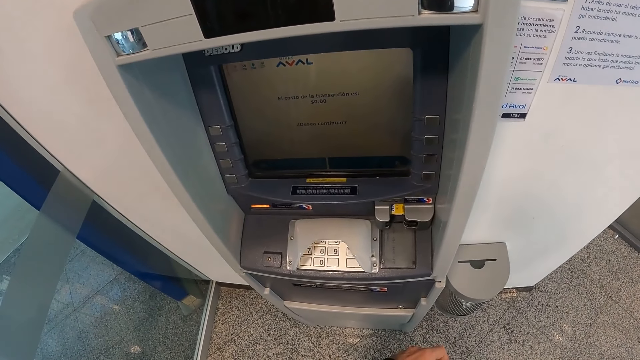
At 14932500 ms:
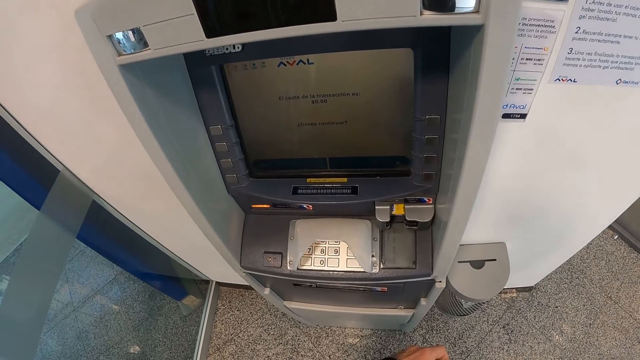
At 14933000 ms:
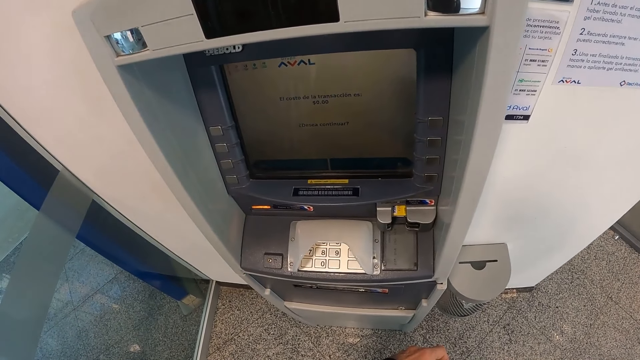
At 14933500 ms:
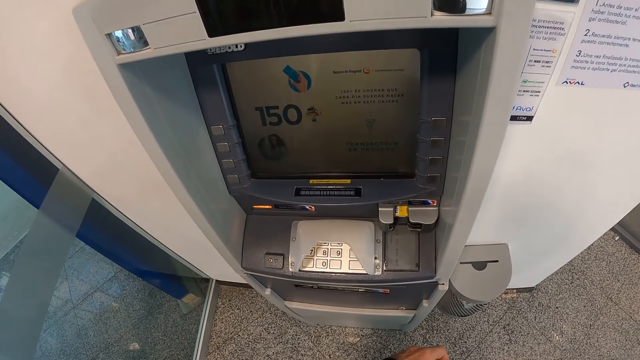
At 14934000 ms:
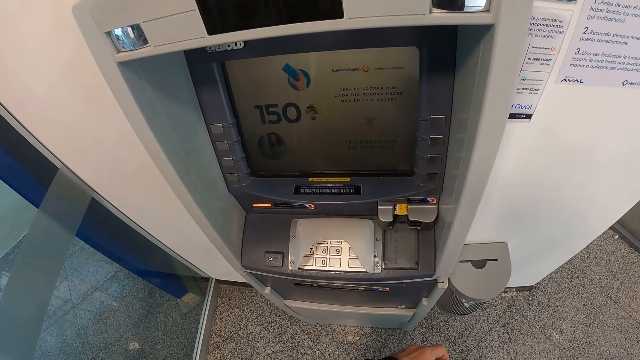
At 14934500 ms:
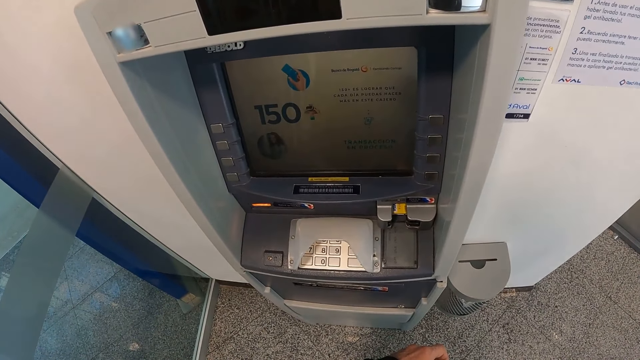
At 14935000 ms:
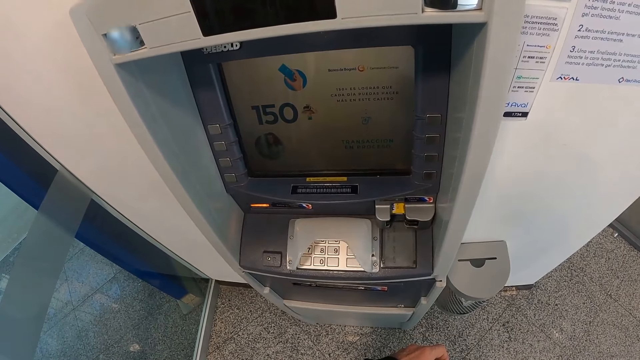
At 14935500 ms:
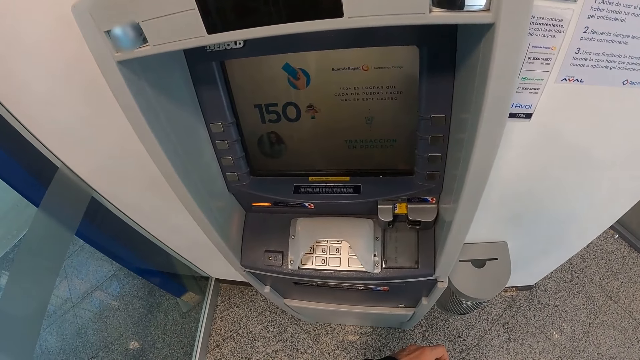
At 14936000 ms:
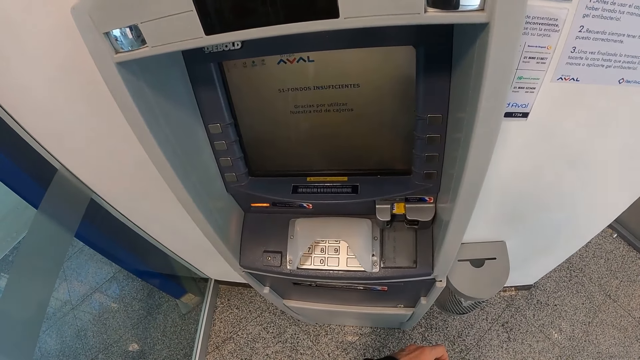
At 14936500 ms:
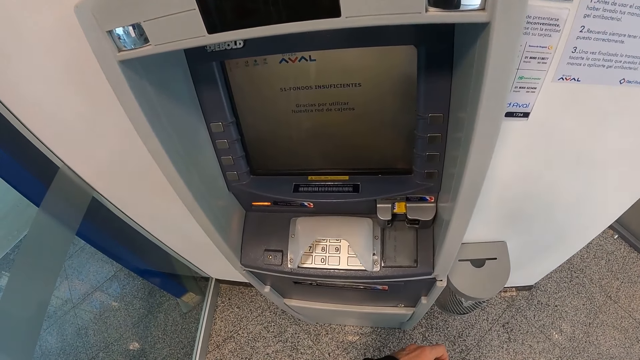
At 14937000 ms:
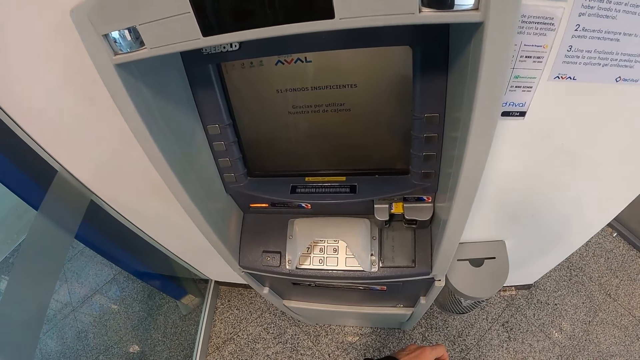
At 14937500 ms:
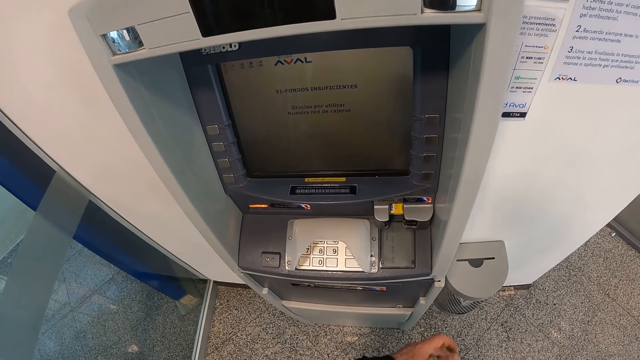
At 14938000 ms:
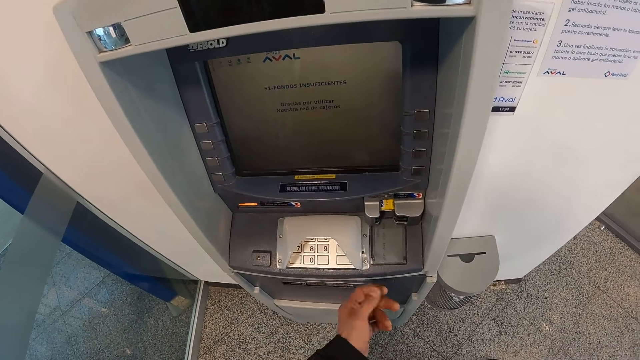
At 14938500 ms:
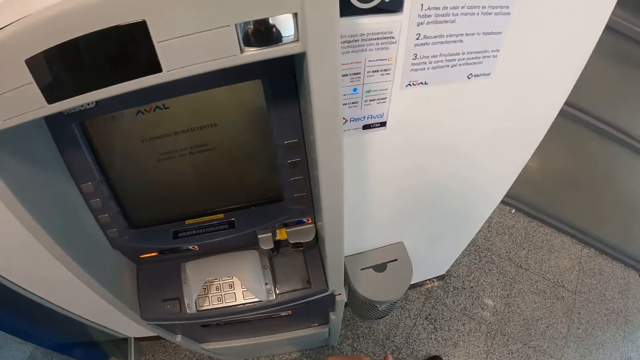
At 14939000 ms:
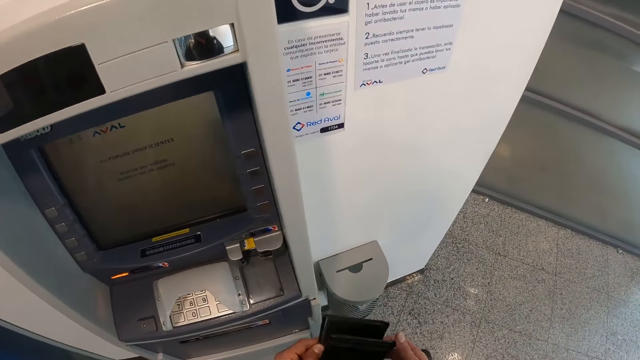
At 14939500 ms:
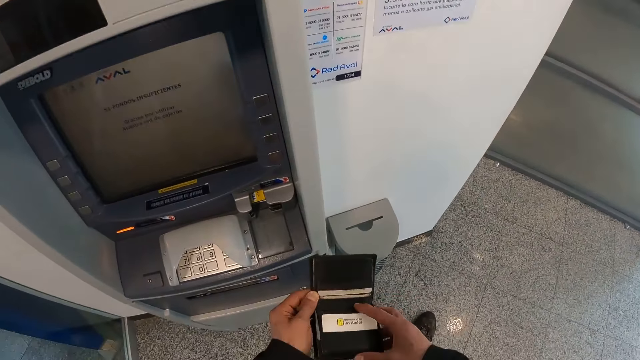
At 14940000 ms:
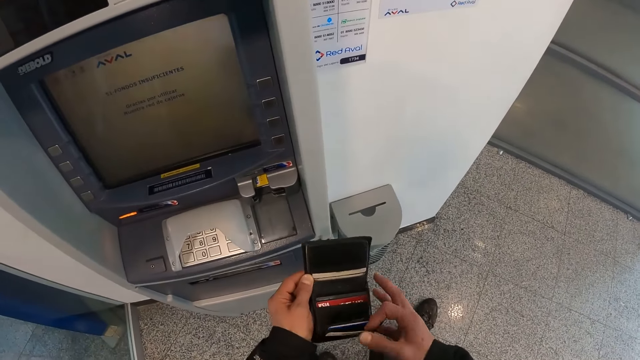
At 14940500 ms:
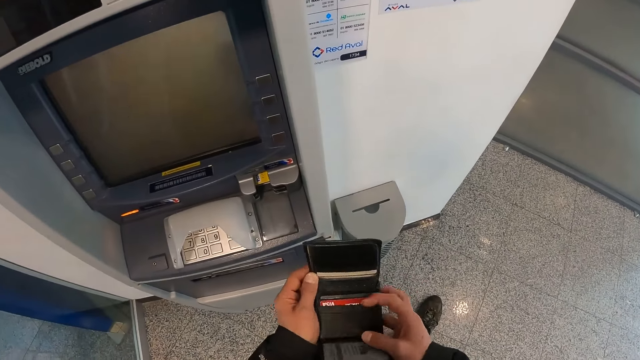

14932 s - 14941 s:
The camera wearer gestures and lowers his hand. He holds his wallet in his hands. He opens the wallet in his hands.

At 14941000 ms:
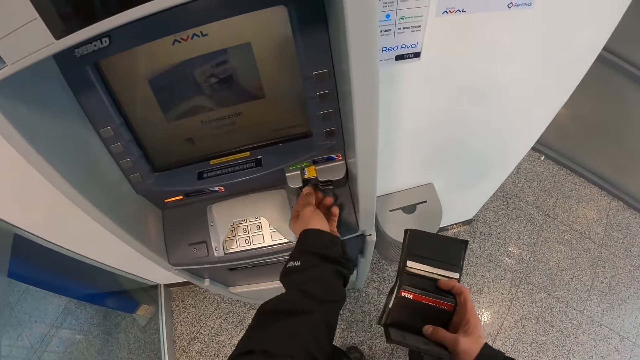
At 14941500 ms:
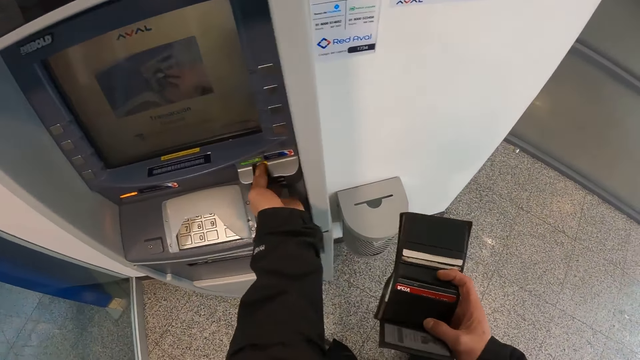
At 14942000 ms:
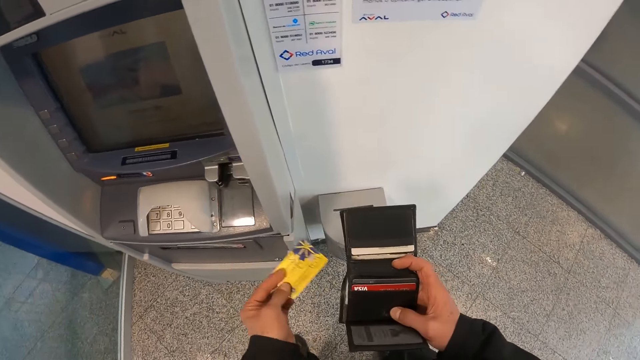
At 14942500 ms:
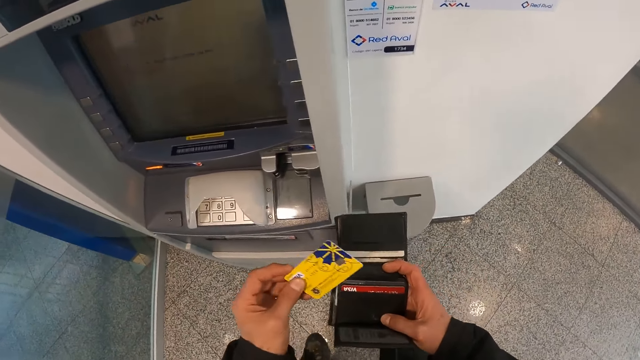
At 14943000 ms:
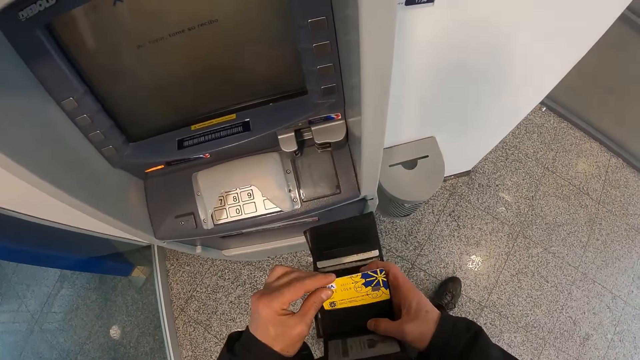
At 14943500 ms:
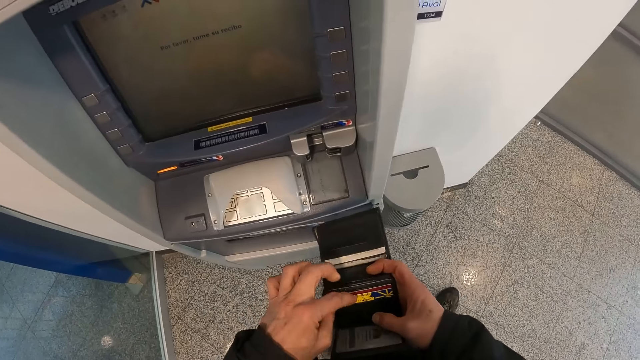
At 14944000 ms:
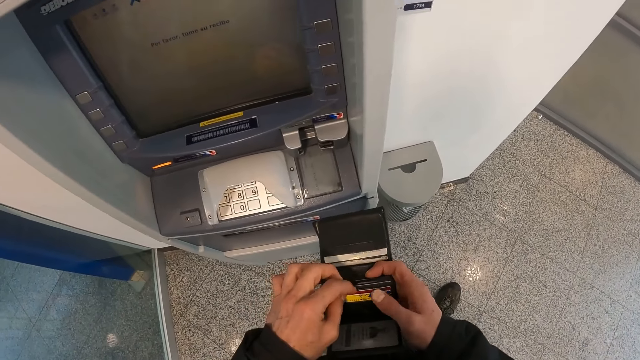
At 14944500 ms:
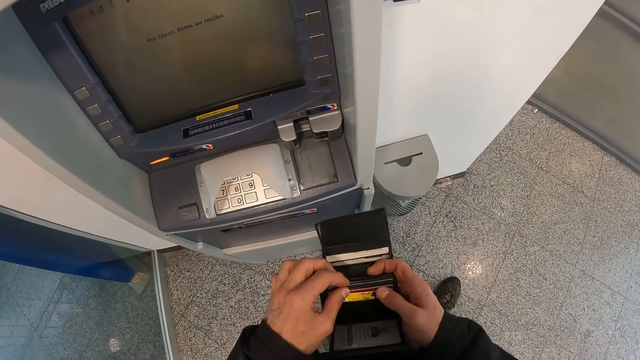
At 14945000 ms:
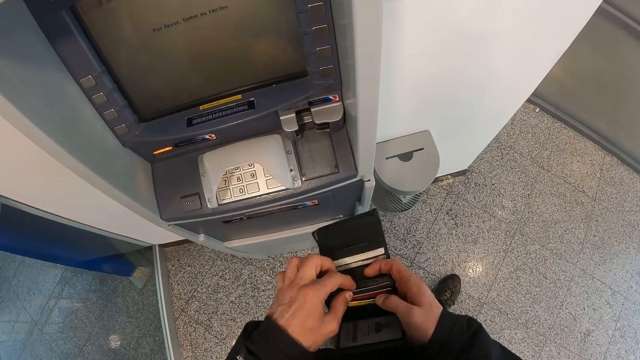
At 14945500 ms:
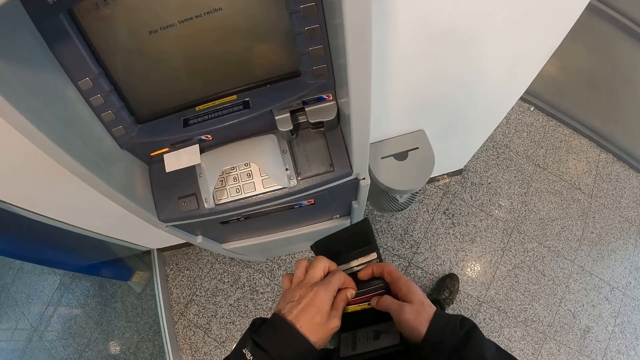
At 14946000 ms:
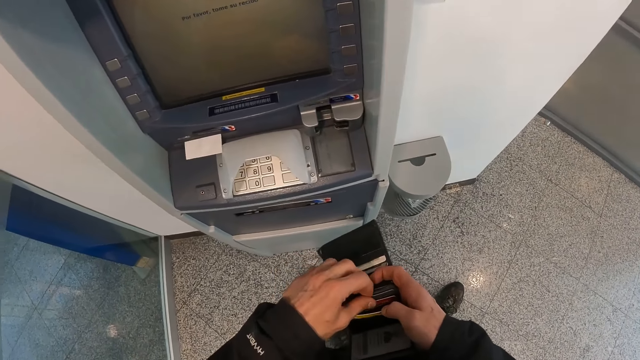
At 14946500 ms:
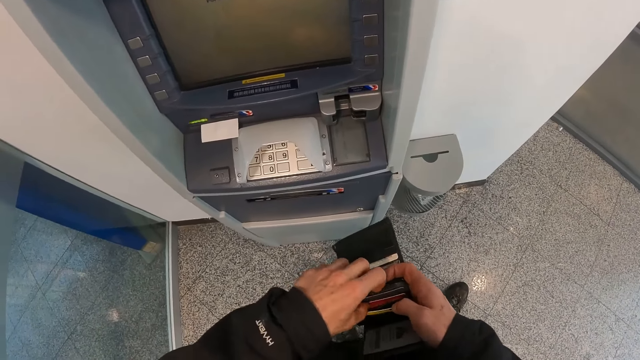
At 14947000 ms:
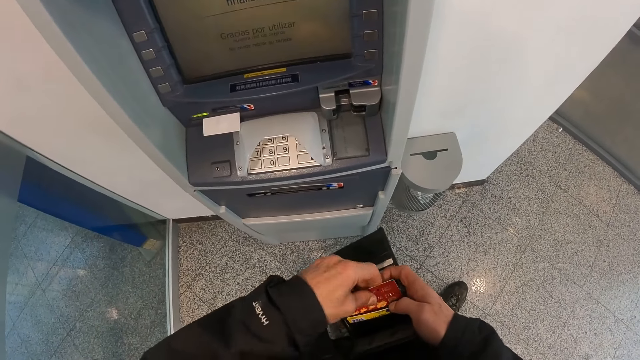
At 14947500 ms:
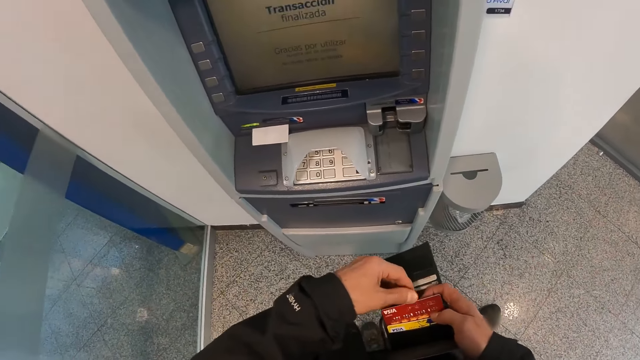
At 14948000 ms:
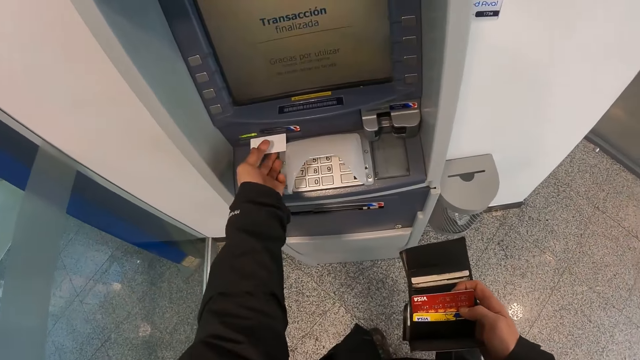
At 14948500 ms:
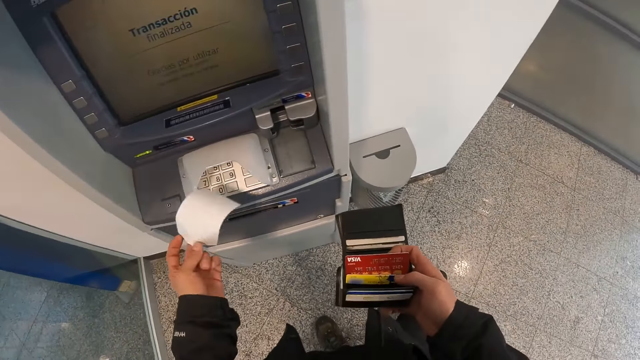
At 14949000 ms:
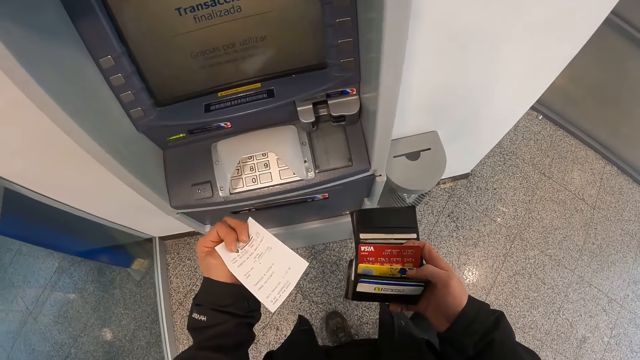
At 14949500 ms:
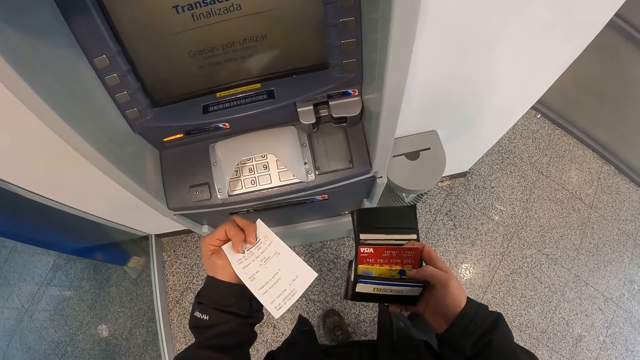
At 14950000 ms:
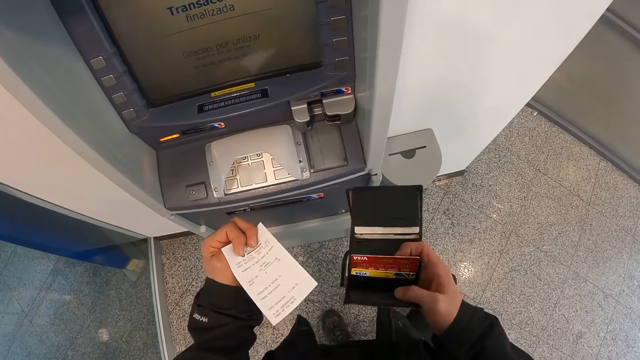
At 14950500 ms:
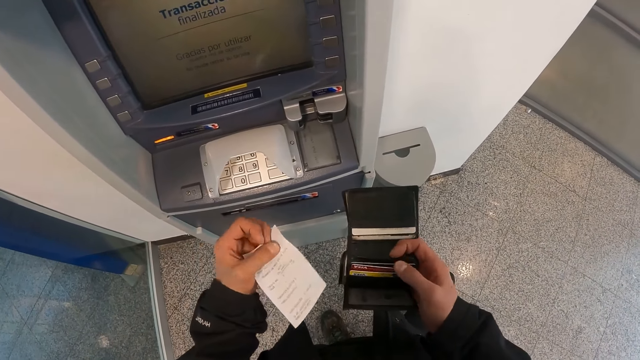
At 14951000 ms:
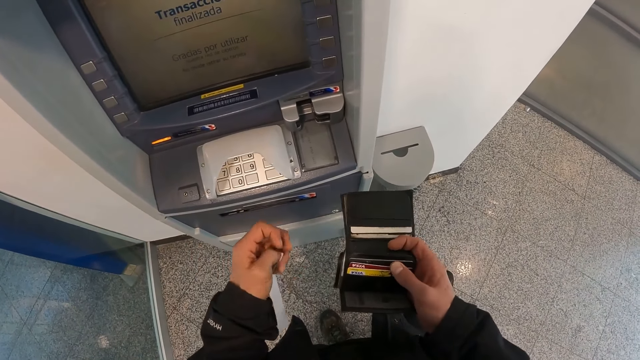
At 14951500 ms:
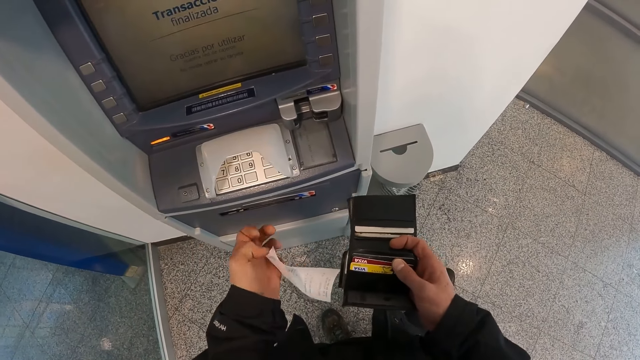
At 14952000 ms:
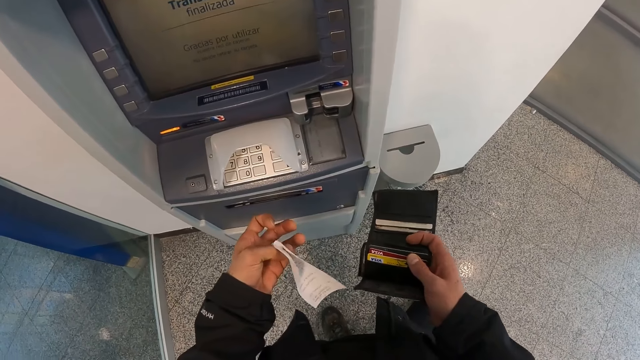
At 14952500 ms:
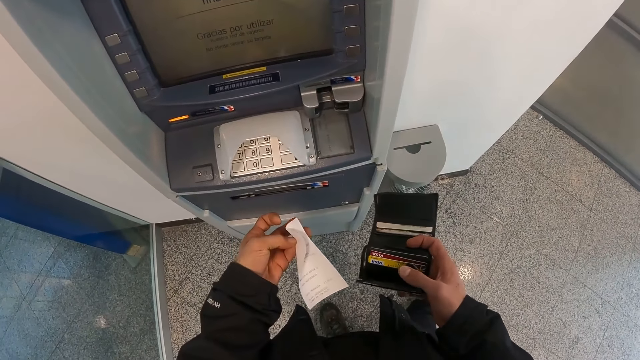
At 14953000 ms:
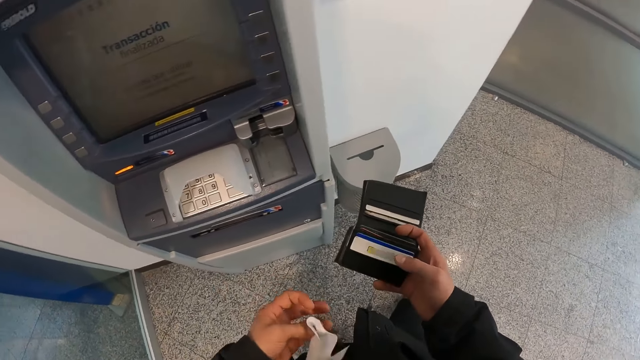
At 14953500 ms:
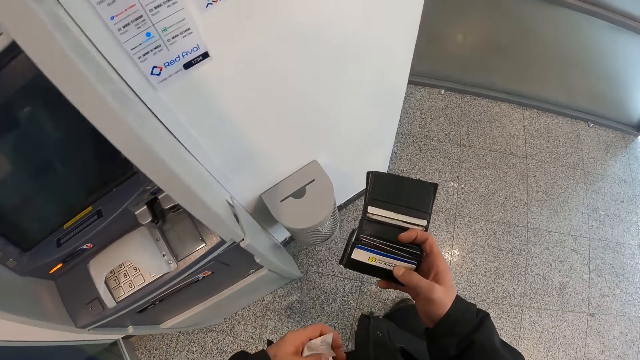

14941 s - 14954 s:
The camera wearer holds the ATM card on the ATM machine. He removes the ATM card from the ATM machine. He puts the card in the wallet in his right hand with his left hand. He searches for an ATM card in his wallet. He fiddles with the wallet in his hands. He looks at an ATM card in his wallet. He stretches his hand towards the ATM machine. He picks up a receipt from the cash machine with his left hand. He looks at the receipt in his hand.
